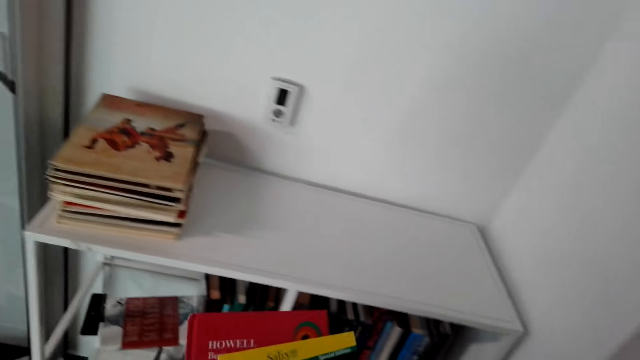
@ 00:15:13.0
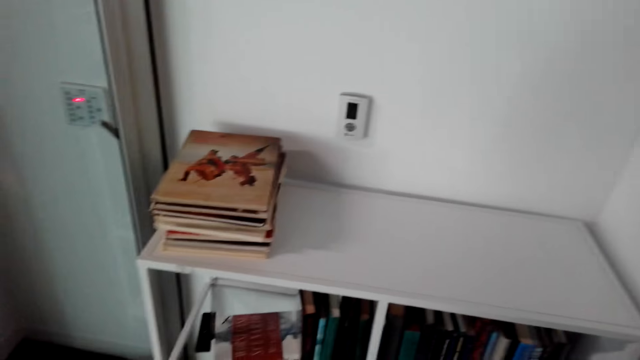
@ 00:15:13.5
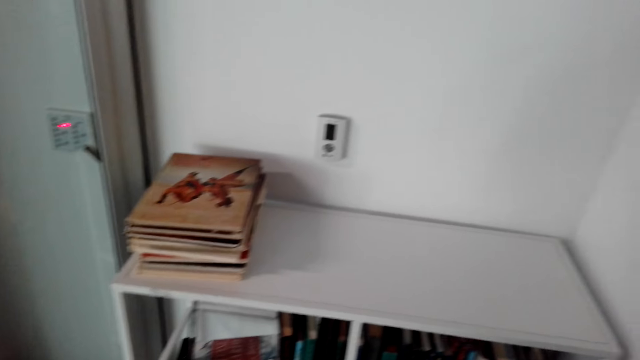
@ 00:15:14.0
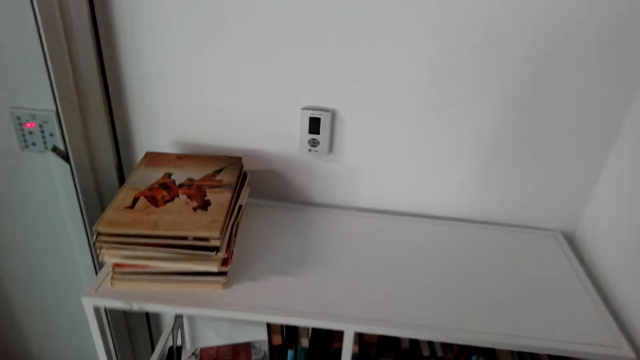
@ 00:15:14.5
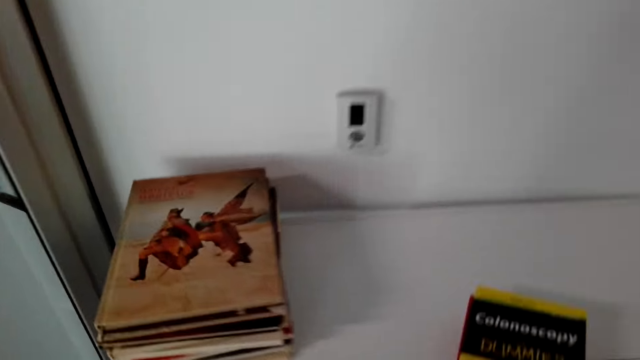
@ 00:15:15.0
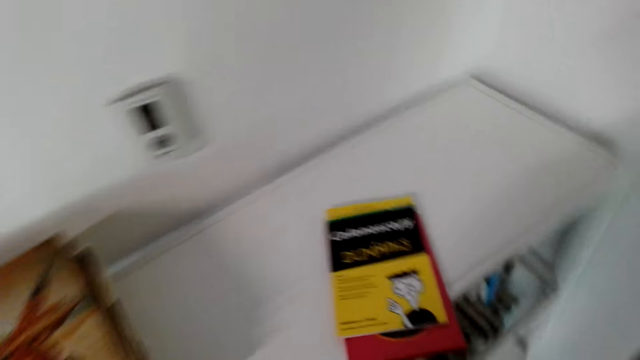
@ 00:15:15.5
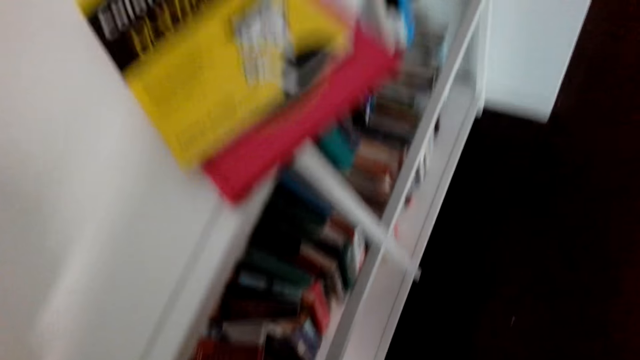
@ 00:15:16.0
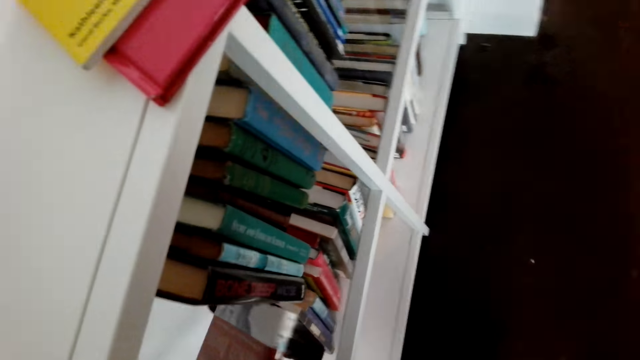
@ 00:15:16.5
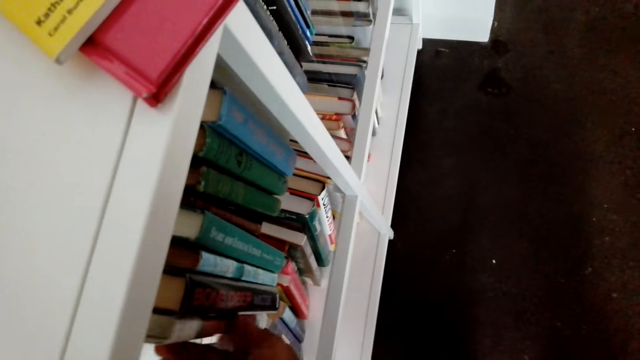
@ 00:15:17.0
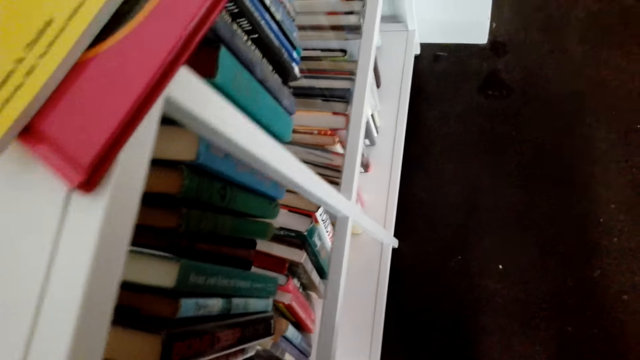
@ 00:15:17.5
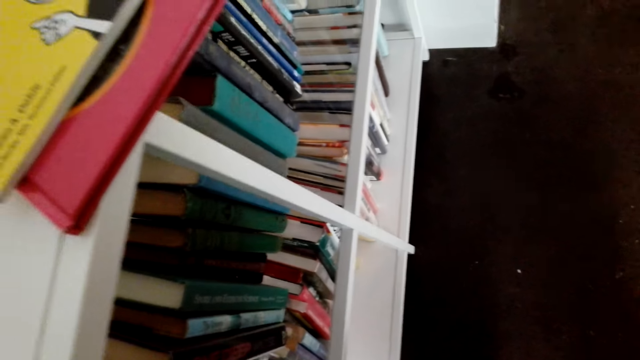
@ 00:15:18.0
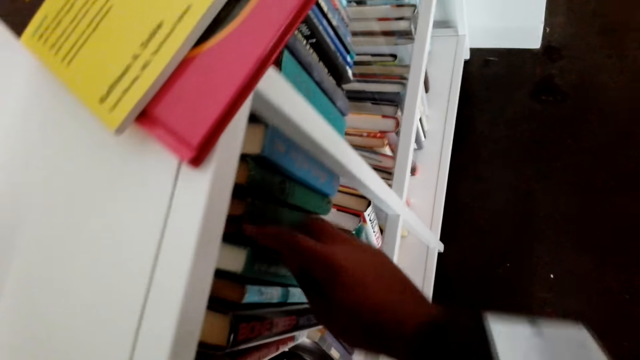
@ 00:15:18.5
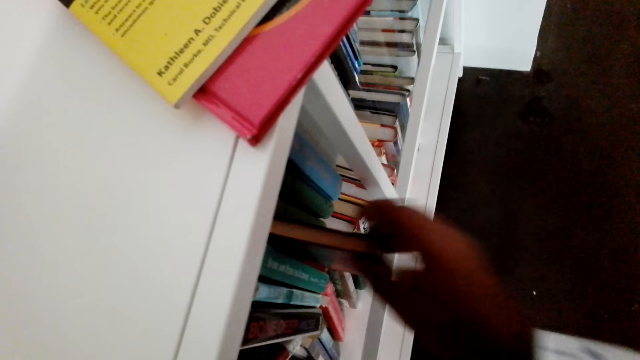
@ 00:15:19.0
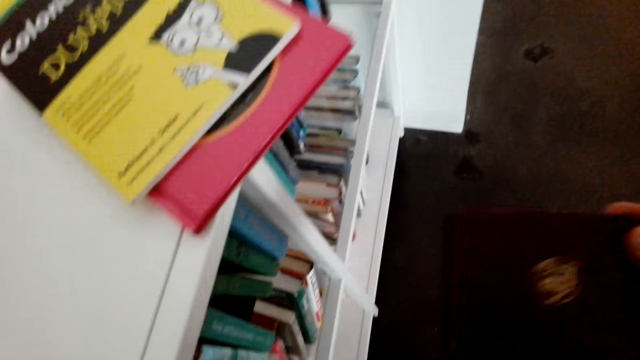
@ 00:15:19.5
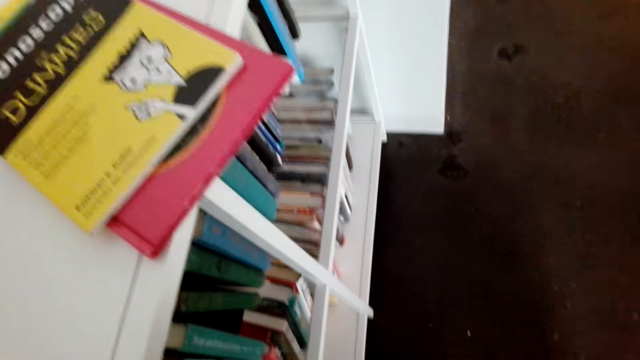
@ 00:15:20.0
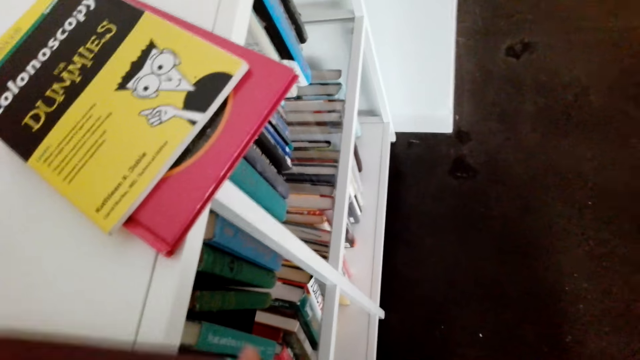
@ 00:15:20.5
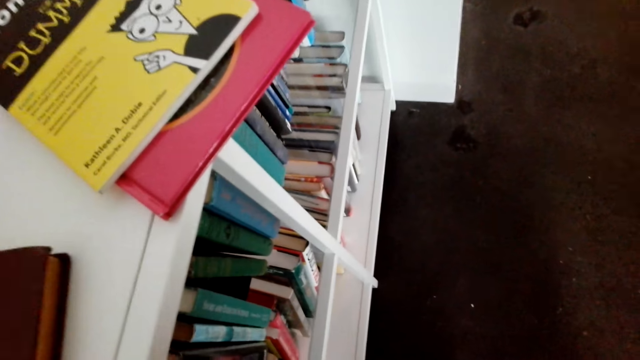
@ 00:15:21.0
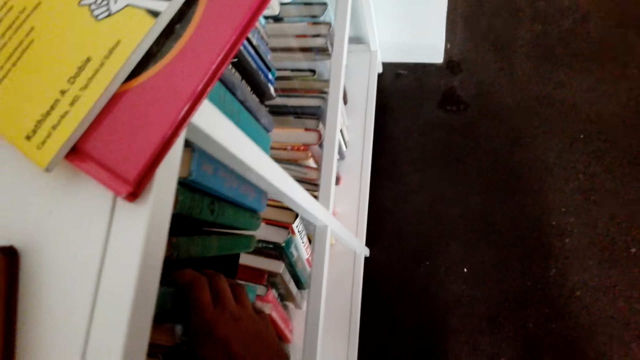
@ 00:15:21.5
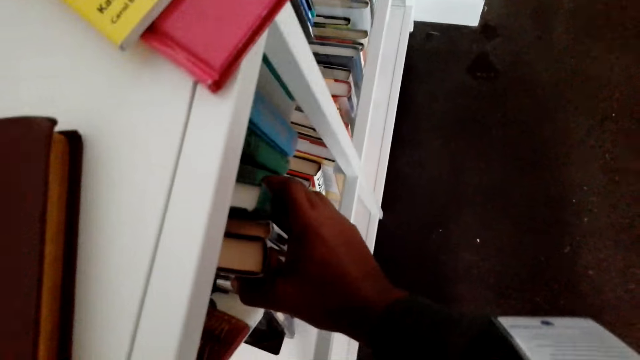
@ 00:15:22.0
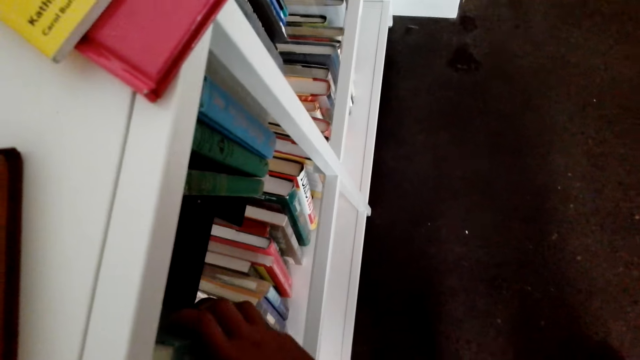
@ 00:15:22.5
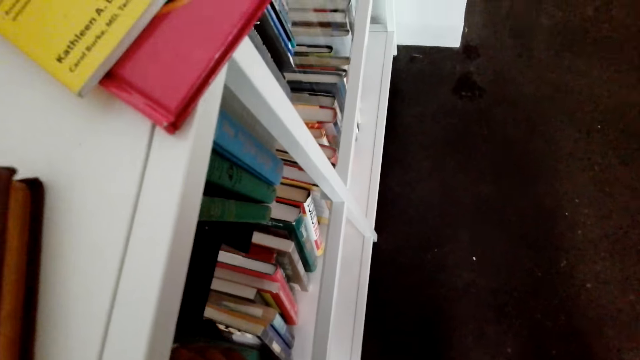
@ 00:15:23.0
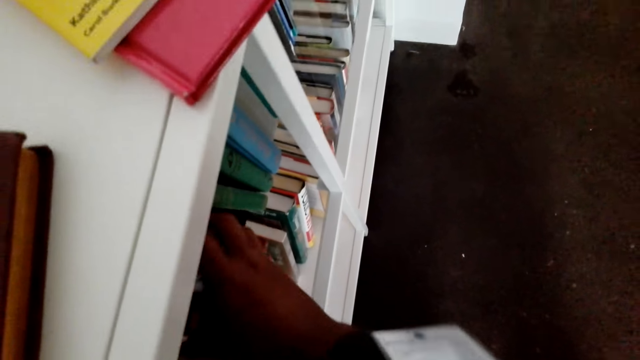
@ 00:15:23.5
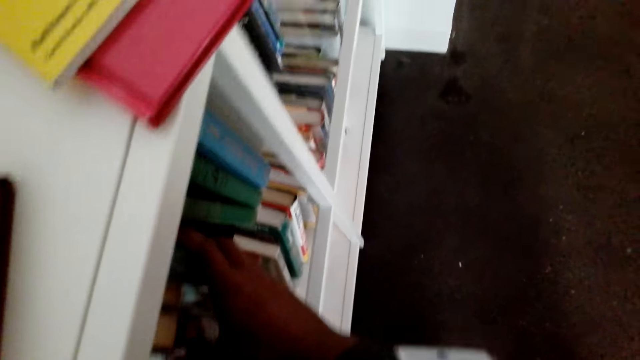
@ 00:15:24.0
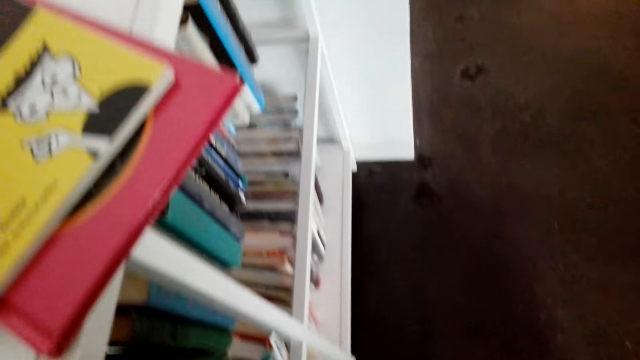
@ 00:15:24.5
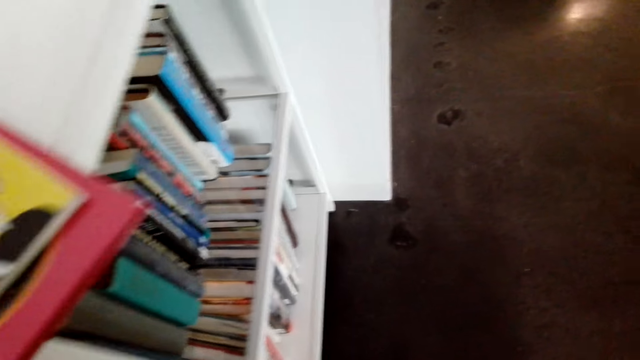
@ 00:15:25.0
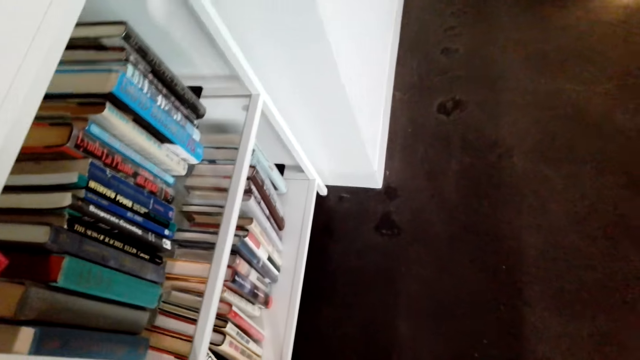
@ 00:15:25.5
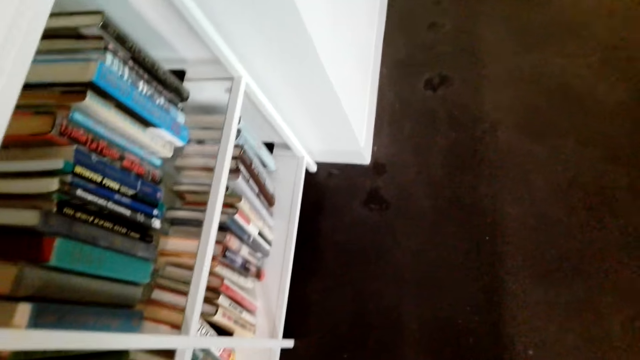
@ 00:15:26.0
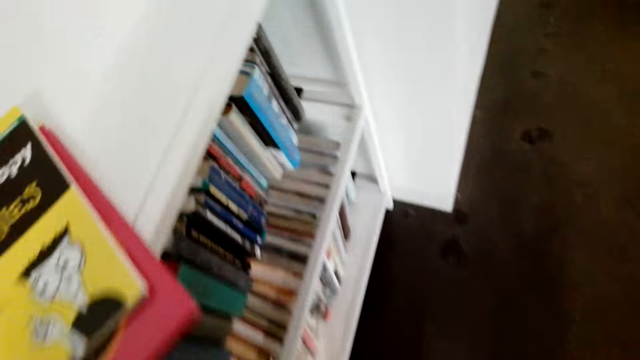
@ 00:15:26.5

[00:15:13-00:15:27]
The camera wearer holds the books. They put the book on top of the bookshelf or cabinet. They arrange the books in the cabinet. They take a book from the shelf. They arrange the books.

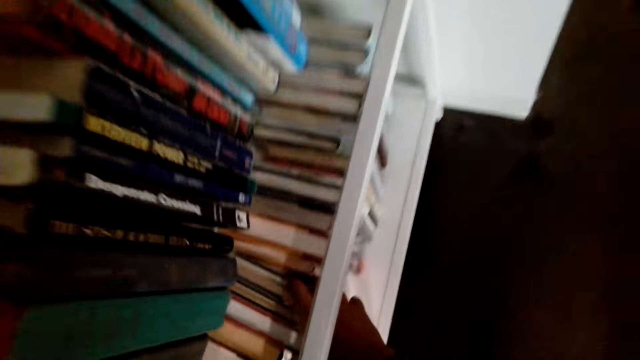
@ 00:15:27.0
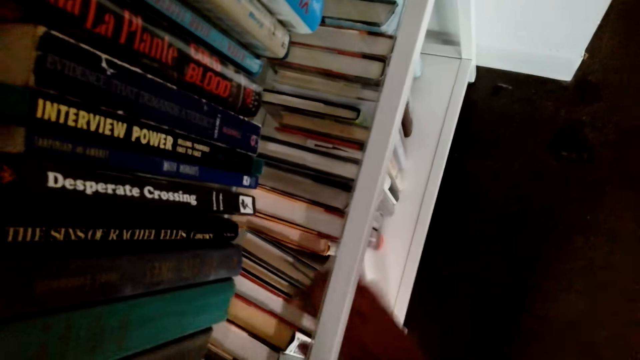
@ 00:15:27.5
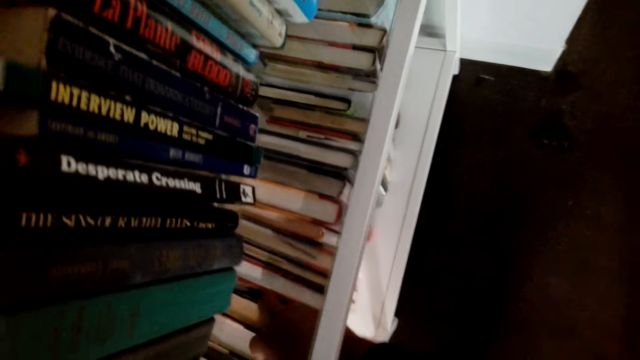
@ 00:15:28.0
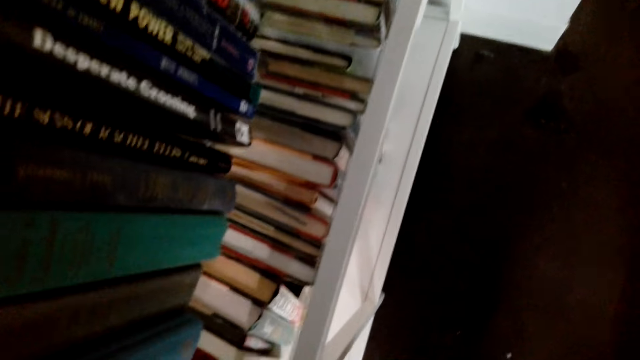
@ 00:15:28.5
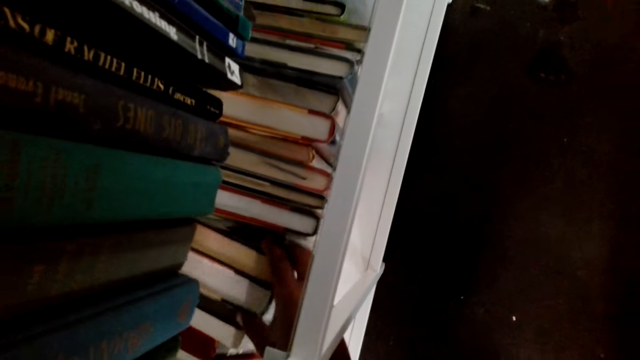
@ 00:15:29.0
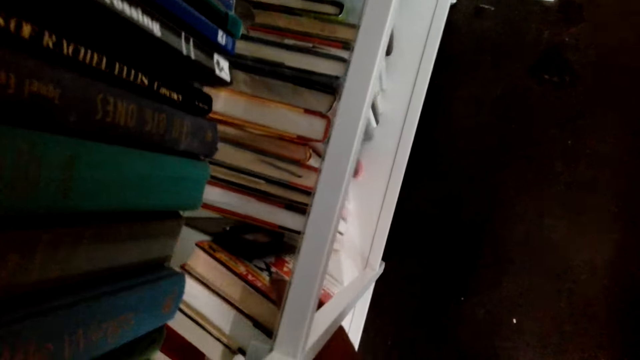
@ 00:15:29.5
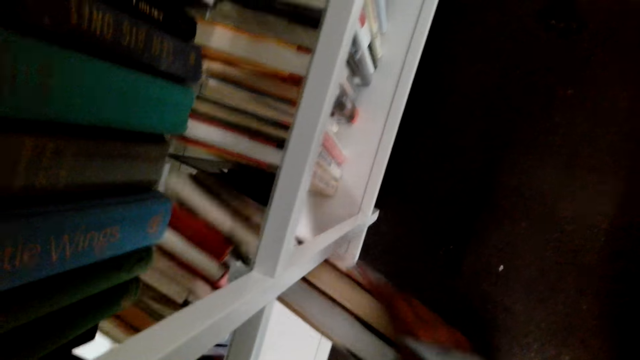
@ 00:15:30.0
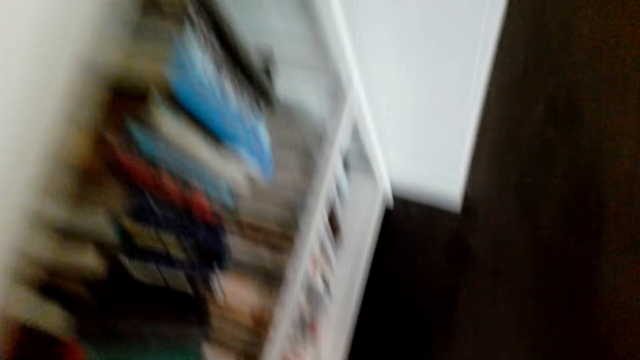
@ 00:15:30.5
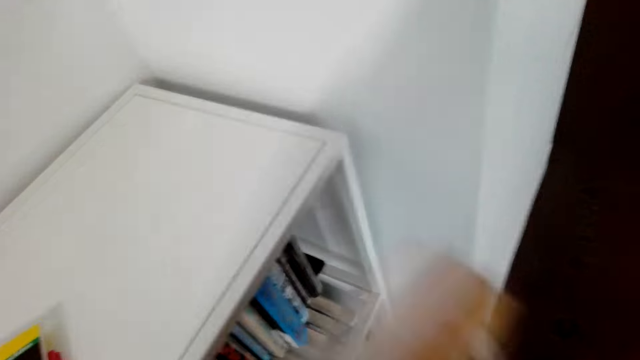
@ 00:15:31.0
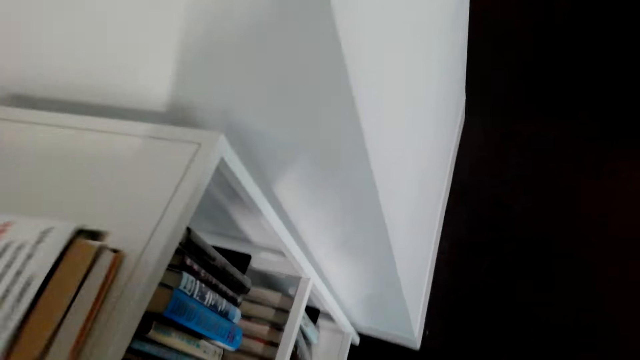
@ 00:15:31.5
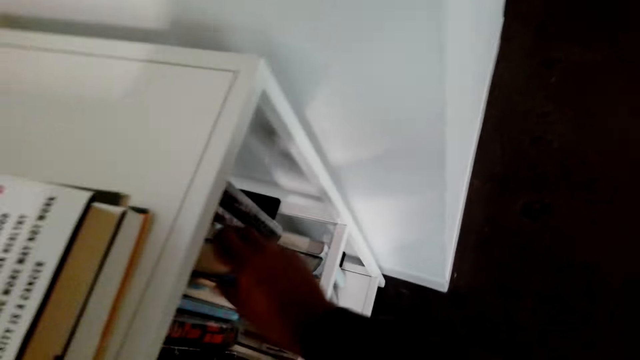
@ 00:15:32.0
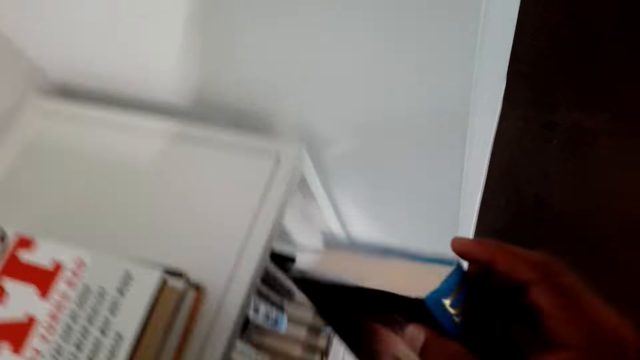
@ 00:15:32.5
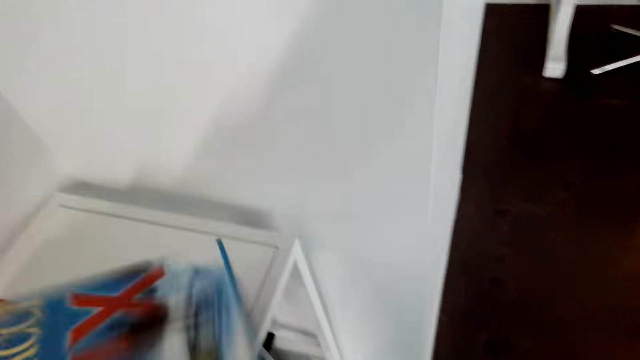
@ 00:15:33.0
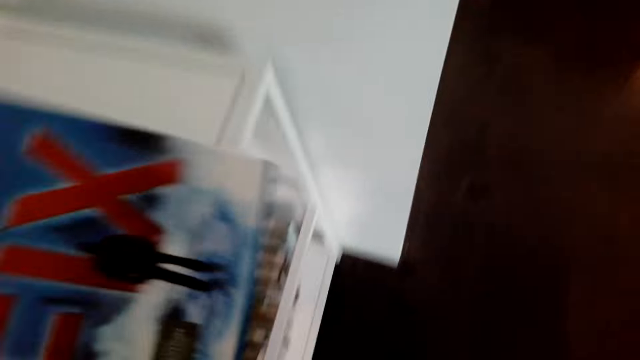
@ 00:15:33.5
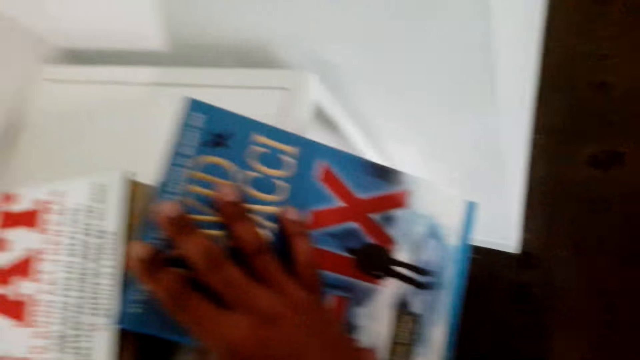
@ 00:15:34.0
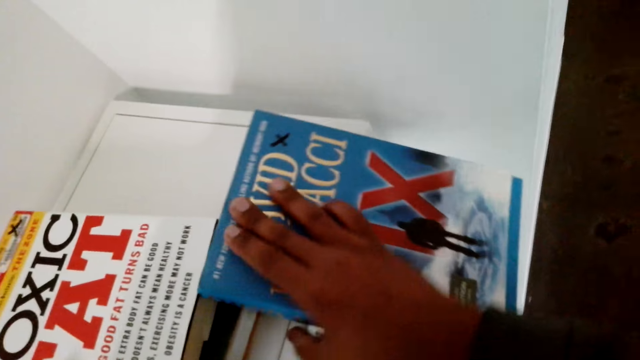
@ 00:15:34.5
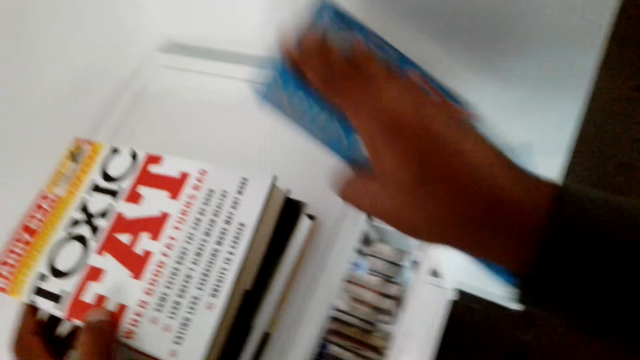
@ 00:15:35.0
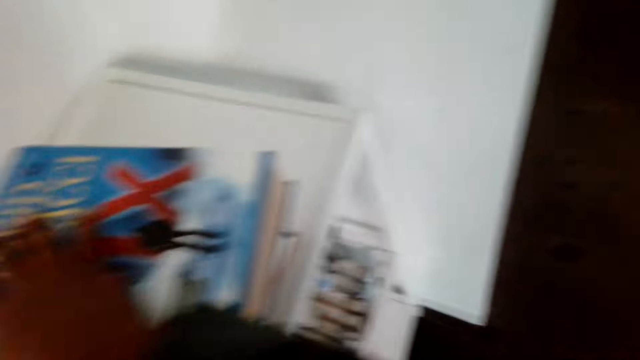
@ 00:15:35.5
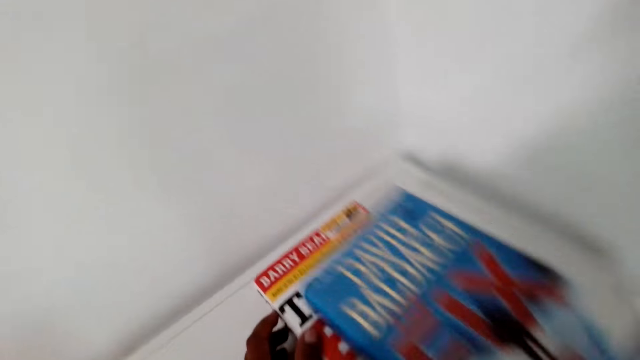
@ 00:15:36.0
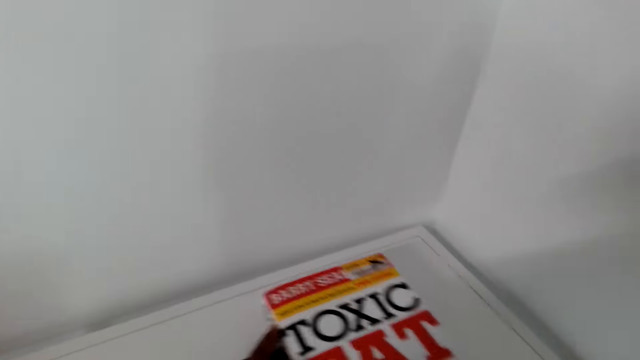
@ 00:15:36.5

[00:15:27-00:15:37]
The camera wearer lifts the book. They put the books on top of the bookshelf or cabinet. They hold the book and place the books on the cabinet.
